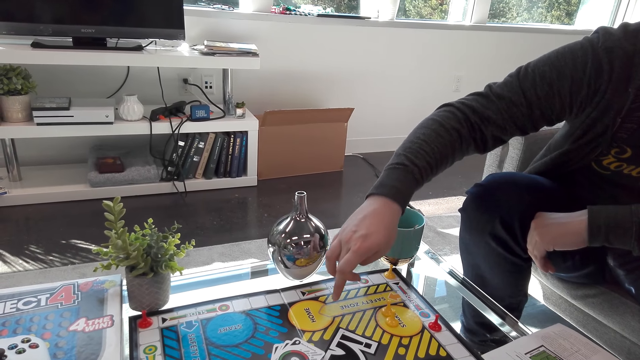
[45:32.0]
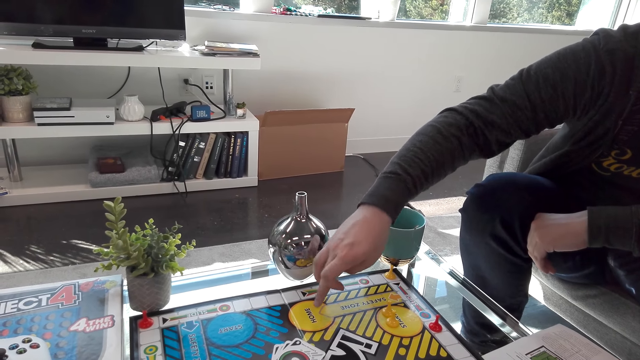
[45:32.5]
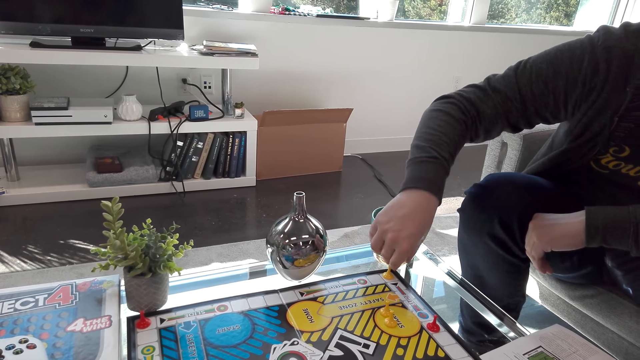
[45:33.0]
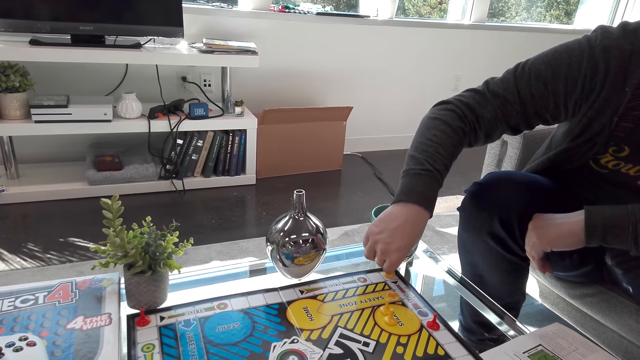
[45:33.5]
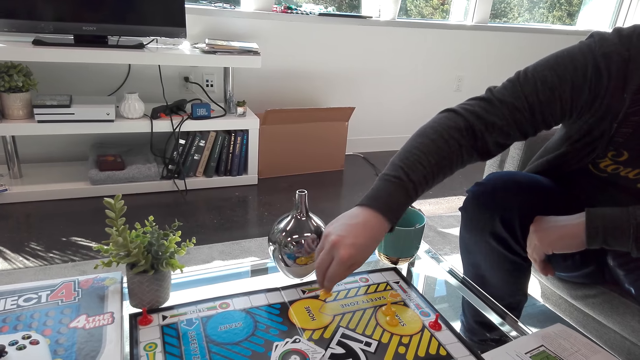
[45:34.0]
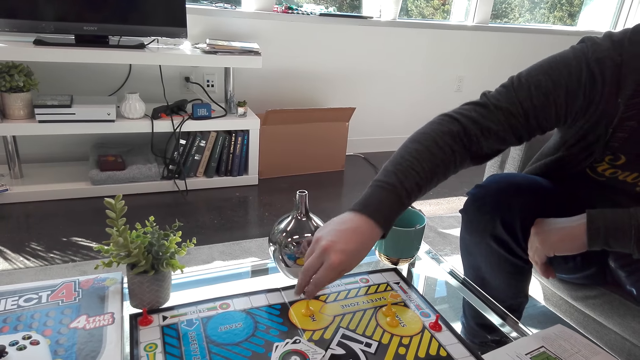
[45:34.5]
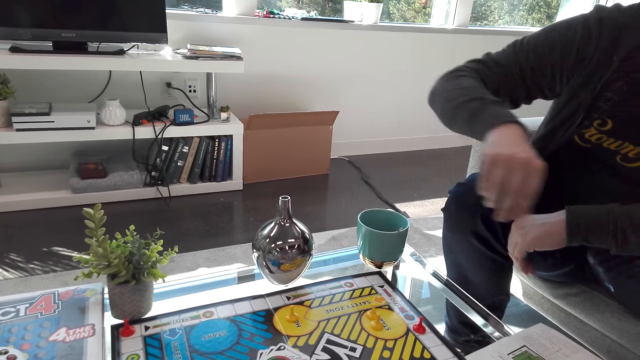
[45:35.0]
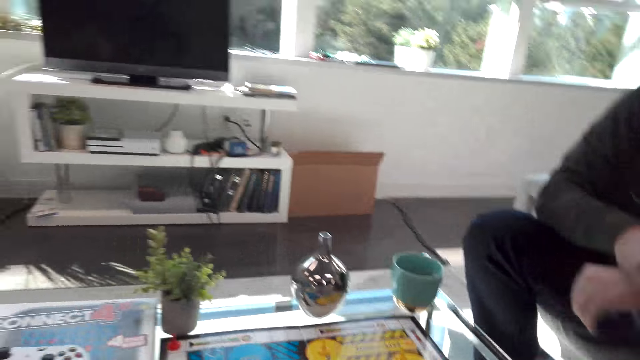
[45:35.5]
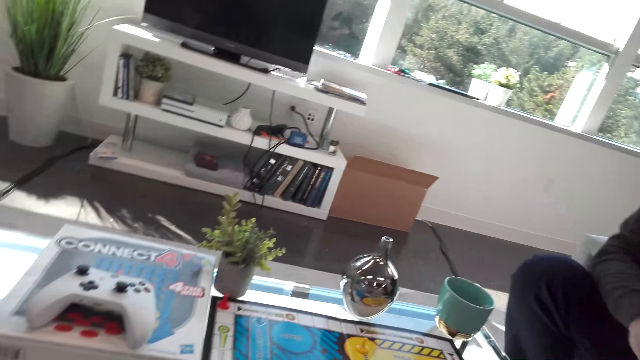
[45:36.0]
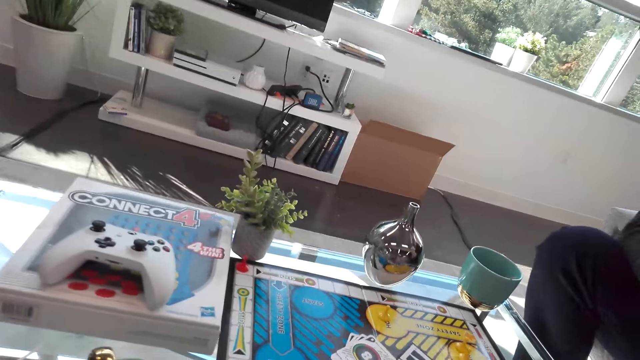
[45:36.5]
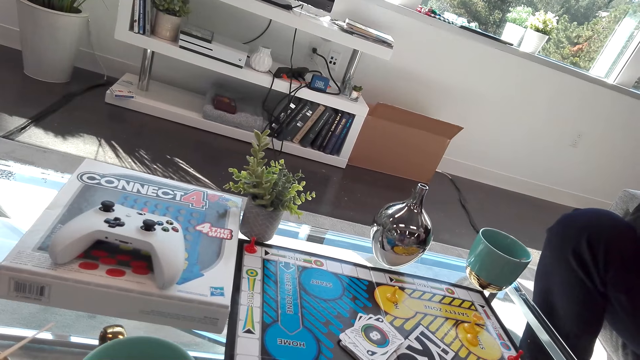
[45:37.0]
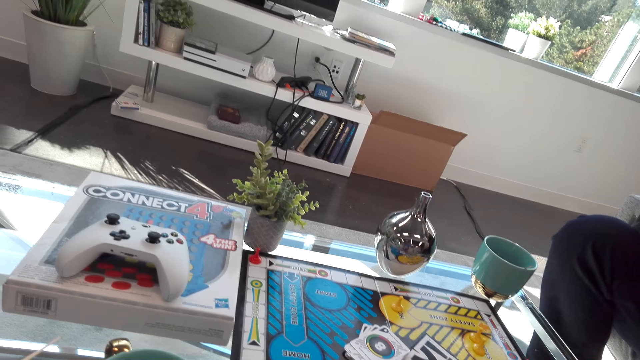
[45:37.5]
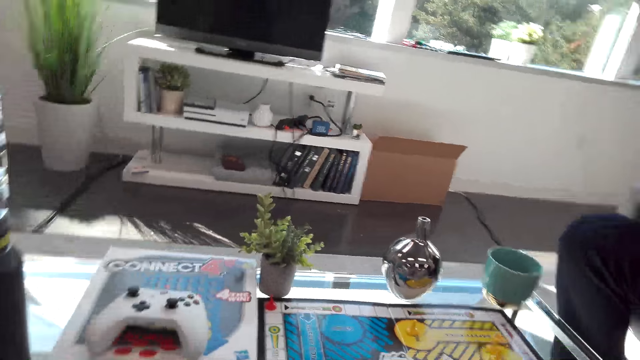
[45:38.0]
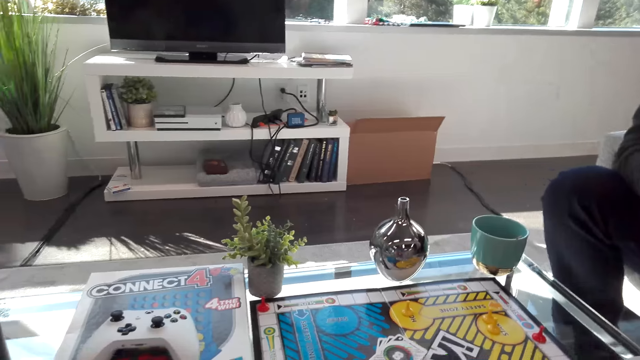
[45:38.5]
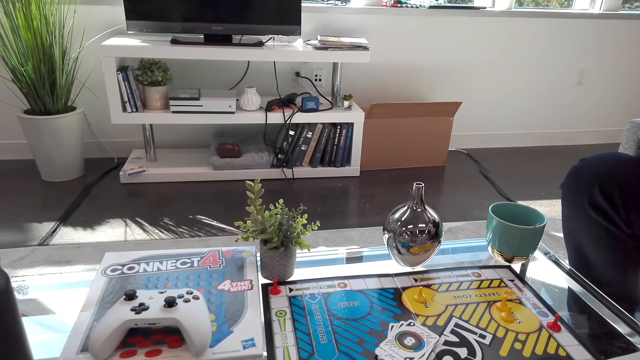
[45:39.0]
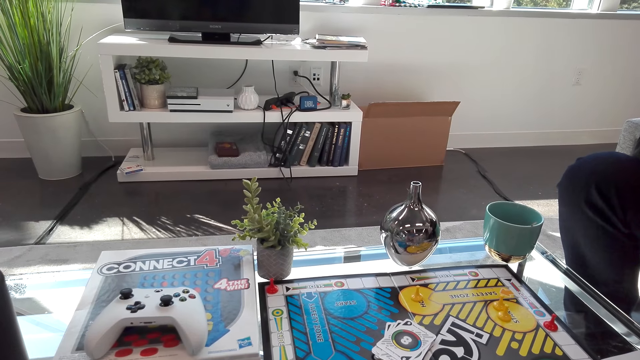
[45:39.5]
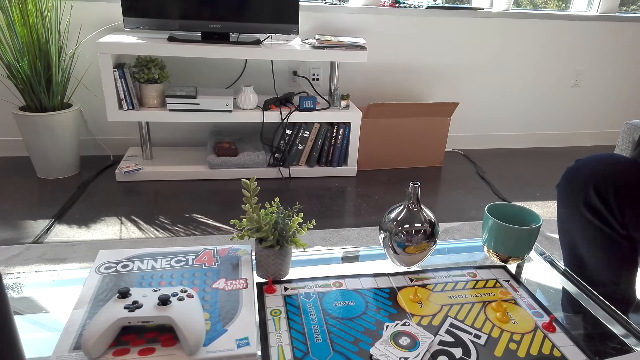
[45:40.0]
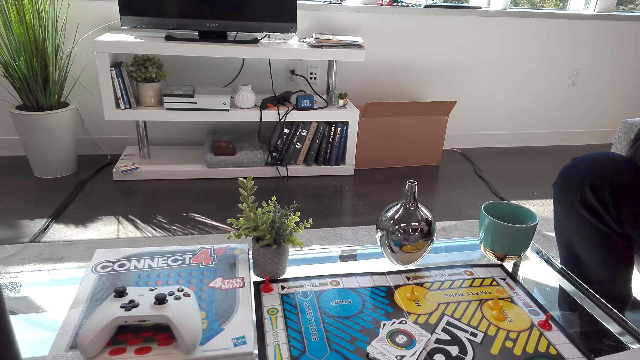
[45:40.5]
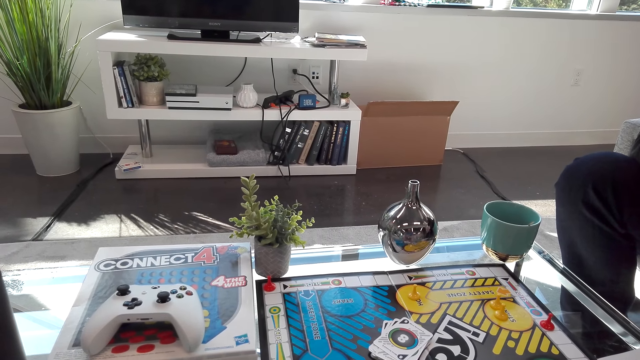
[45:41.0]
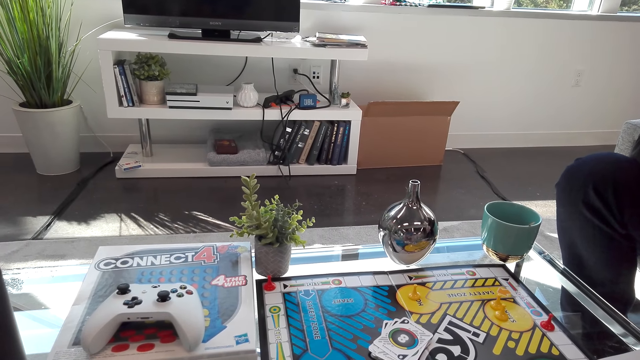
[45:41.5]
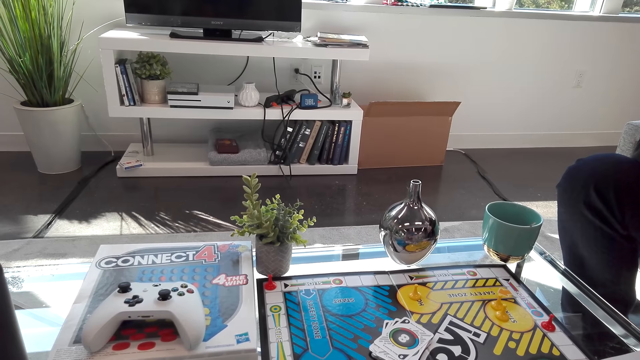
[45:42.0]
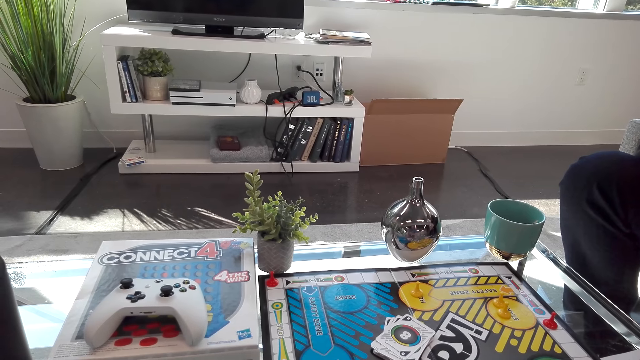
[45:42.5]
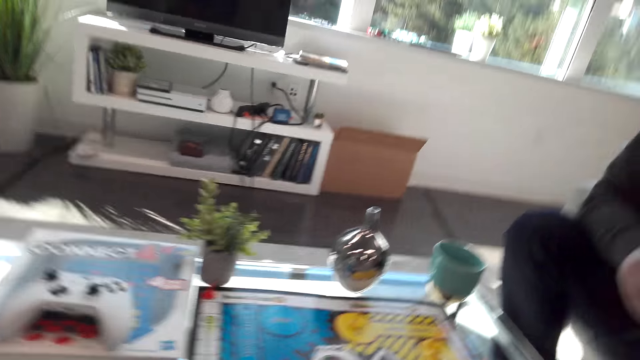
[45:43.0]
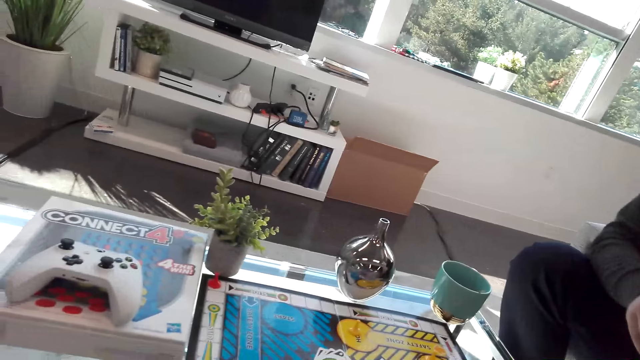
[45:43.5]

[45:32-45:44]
The person plays chase. The person drops a chase piece on the chase board. The camera wearer looks around. The person interacts with a man.

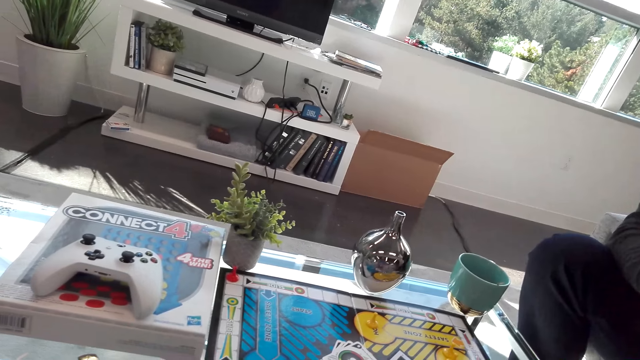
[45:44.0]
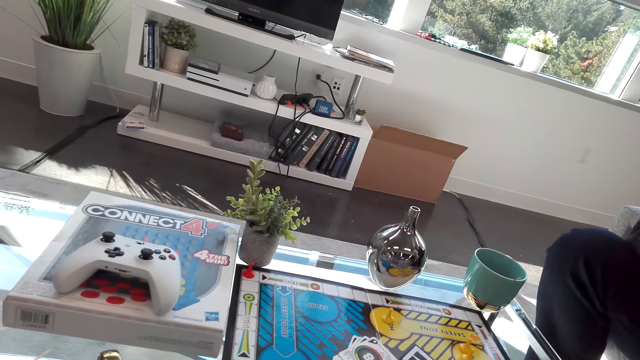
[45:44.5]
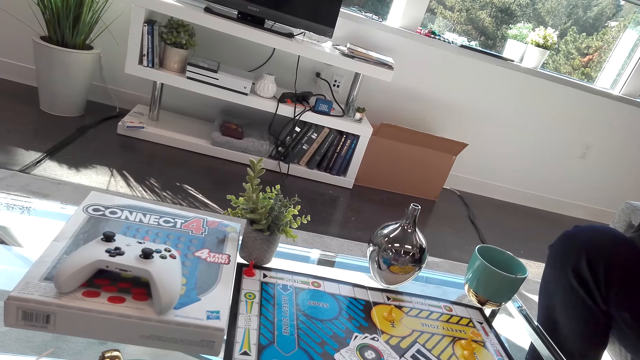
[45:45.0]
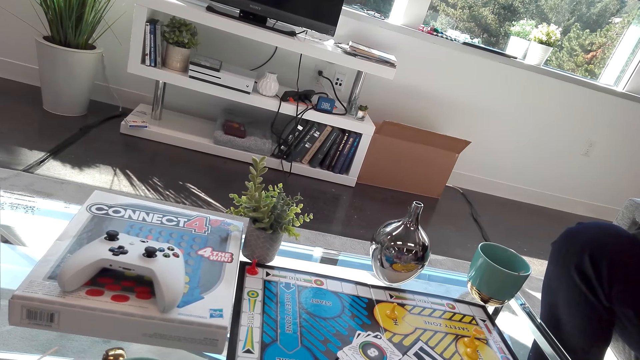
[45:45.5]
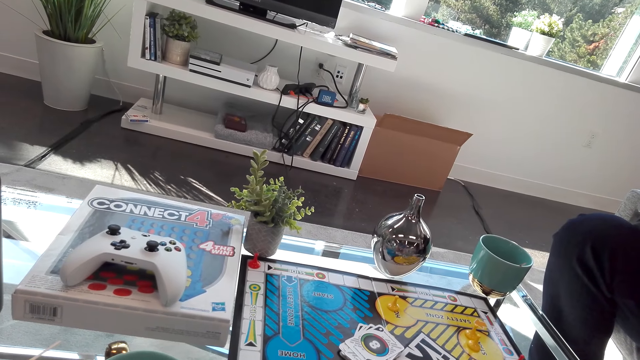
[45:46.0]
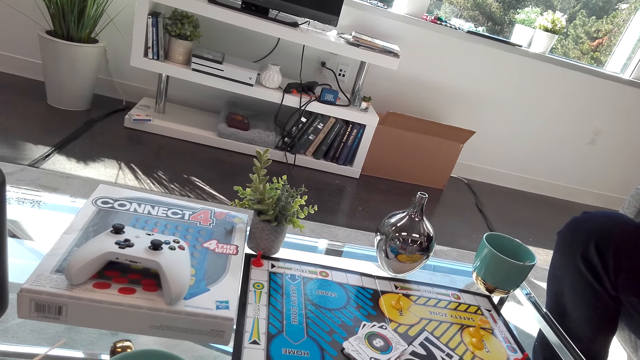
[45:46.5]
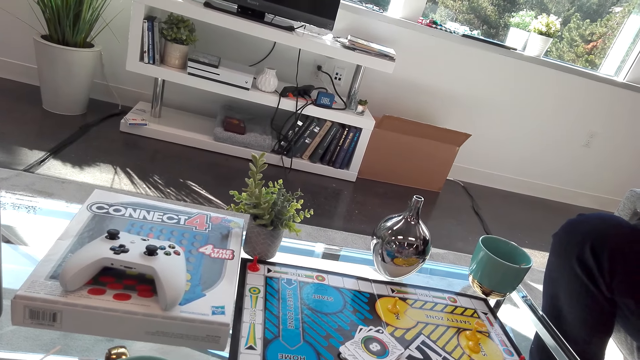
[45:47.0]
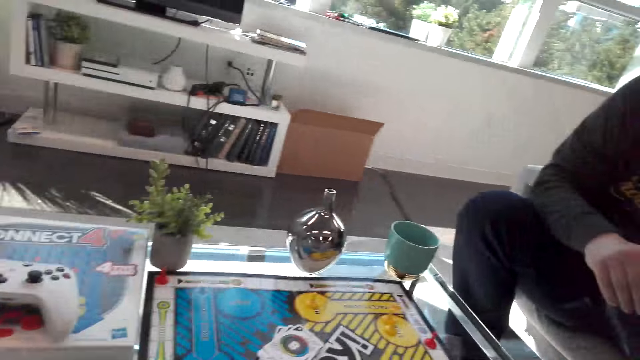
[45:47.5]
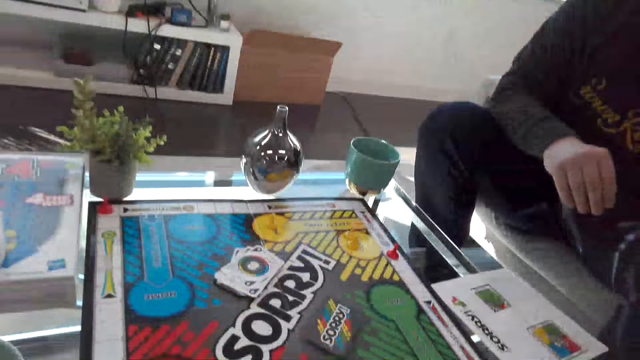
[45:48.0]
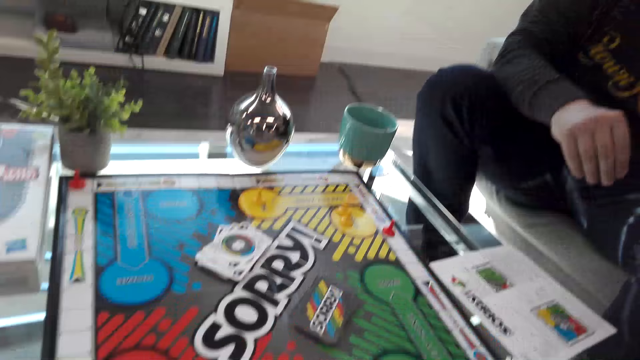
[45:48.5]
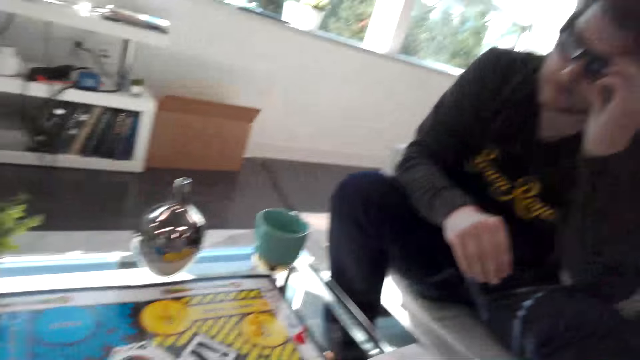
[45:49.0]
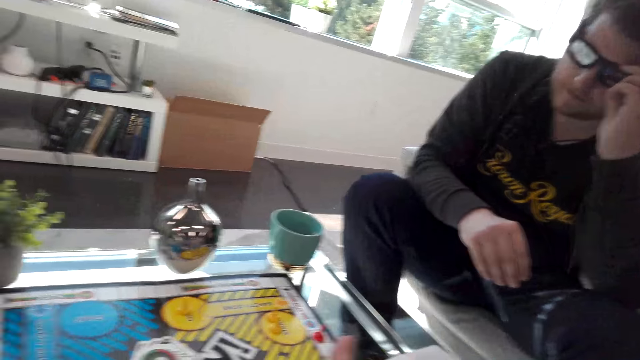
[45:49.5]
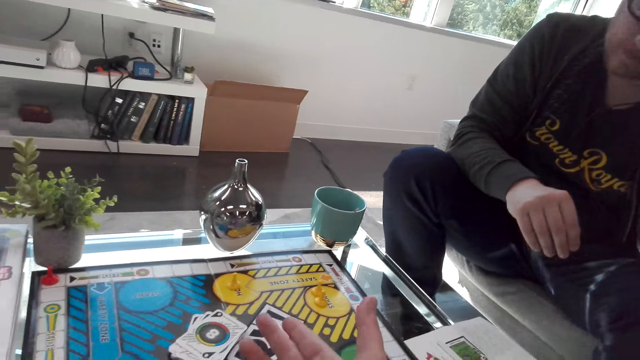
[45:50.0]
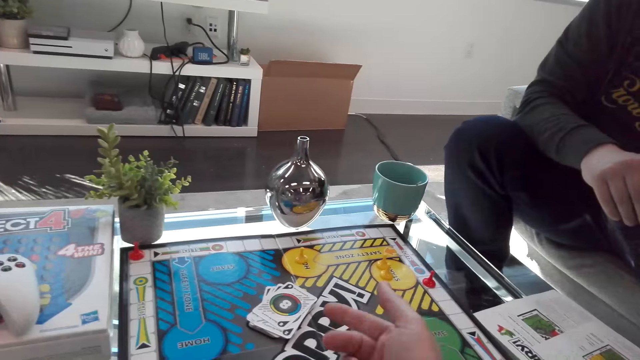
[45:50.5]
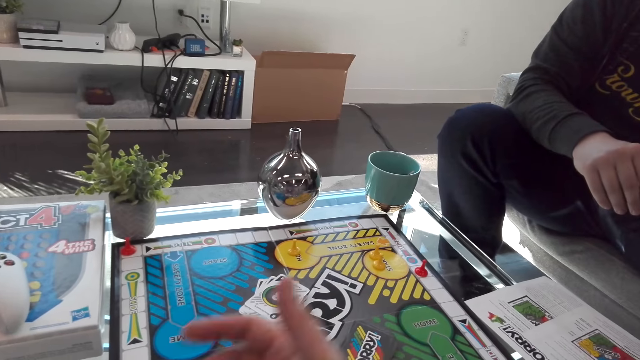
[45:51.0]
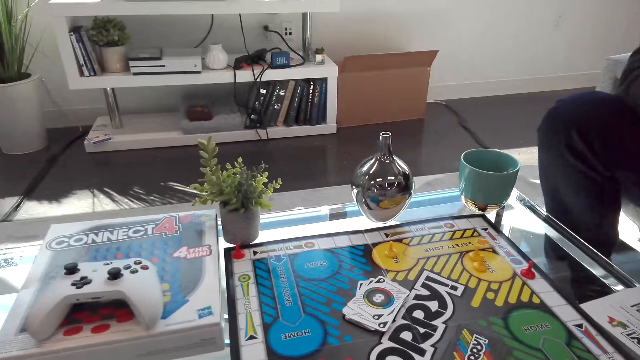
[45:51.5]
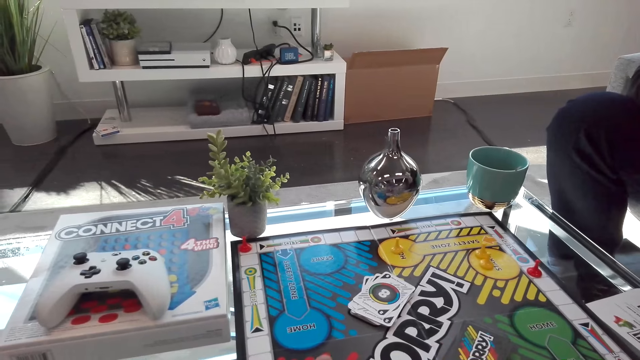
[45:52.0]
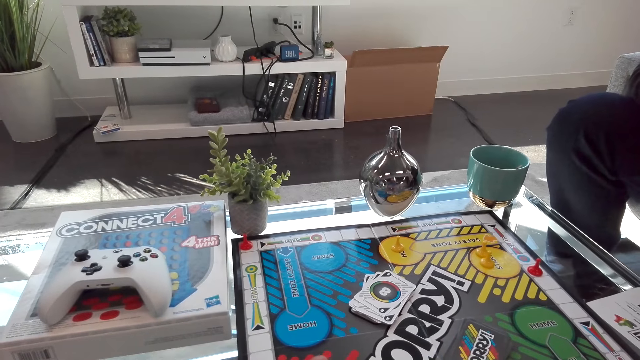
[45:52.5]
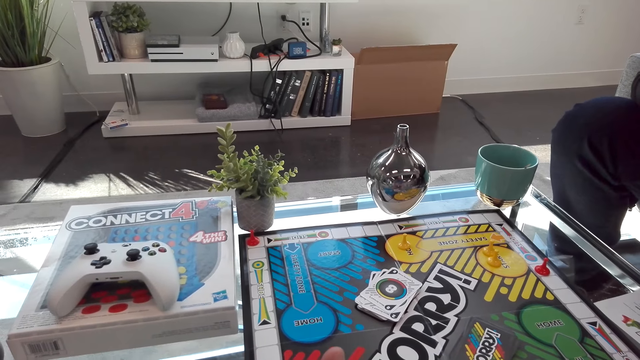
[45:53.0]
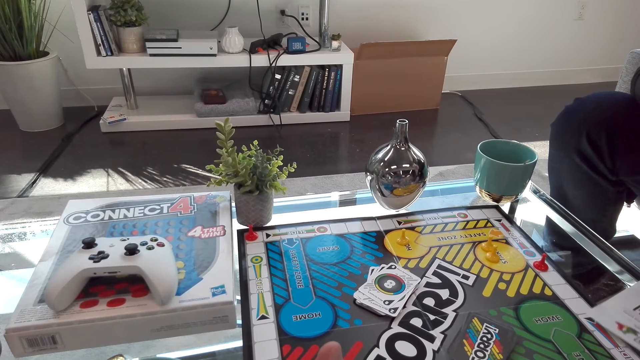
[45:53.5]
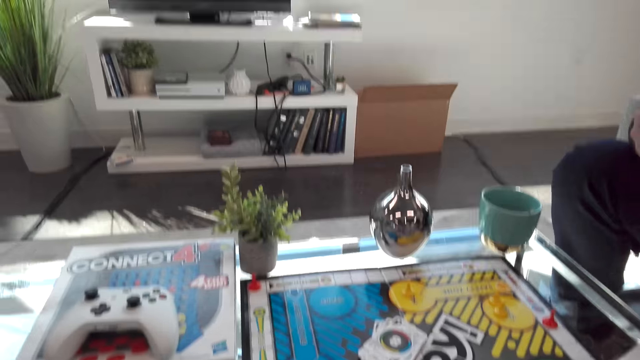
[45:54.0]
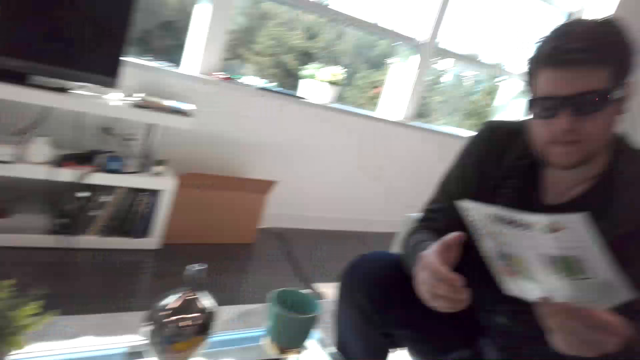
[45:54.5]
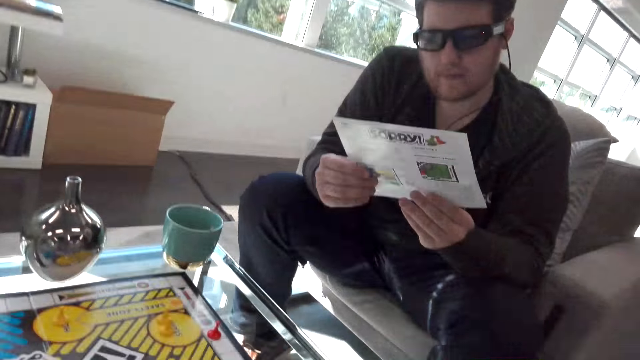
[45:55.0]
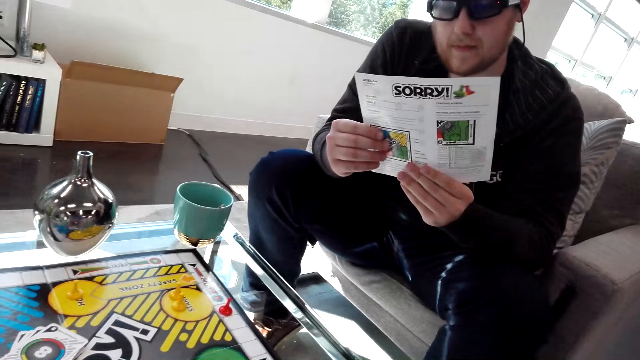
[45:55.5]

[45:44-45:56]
The camera wearer moves the right hand. The person holds a piece of paper on the table. The person picks up a sorry board game guide book. The person interacts with a man.
